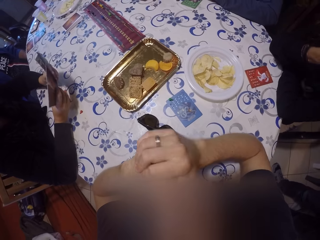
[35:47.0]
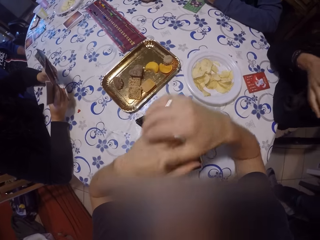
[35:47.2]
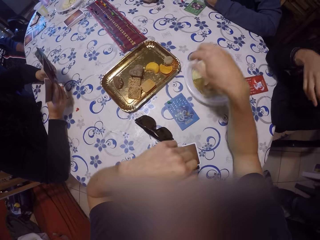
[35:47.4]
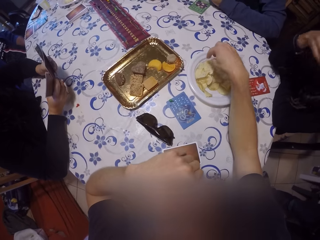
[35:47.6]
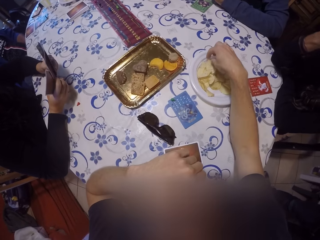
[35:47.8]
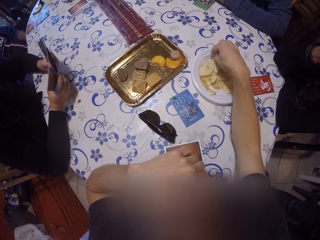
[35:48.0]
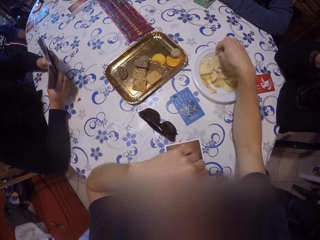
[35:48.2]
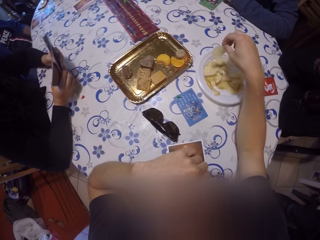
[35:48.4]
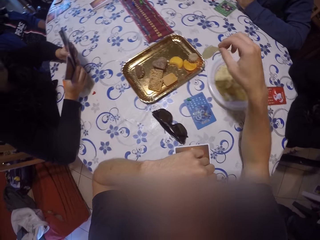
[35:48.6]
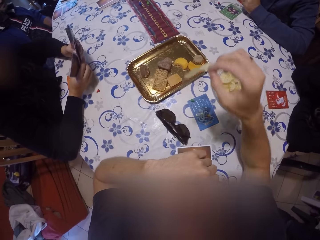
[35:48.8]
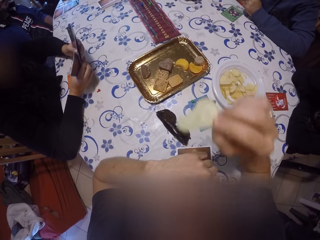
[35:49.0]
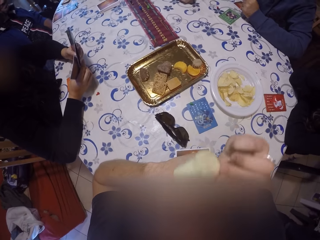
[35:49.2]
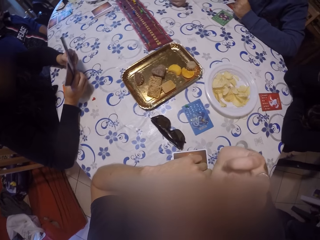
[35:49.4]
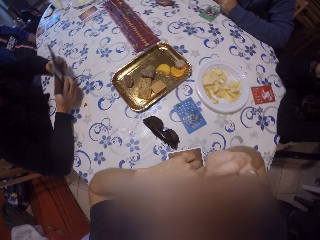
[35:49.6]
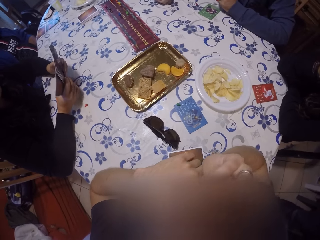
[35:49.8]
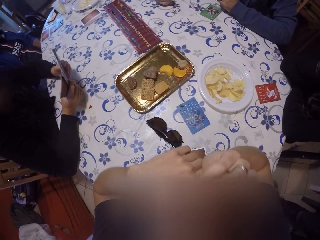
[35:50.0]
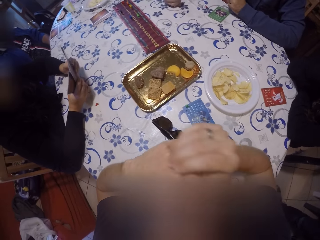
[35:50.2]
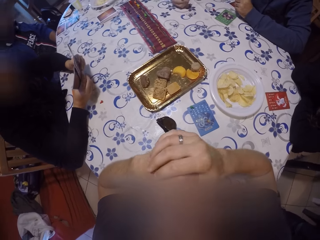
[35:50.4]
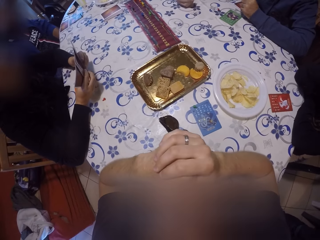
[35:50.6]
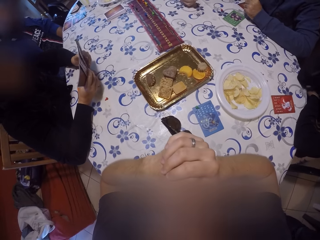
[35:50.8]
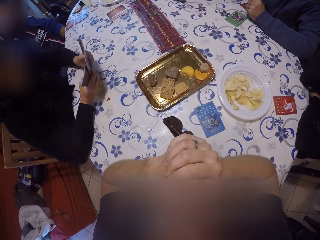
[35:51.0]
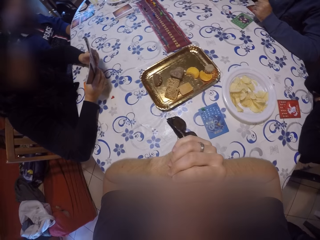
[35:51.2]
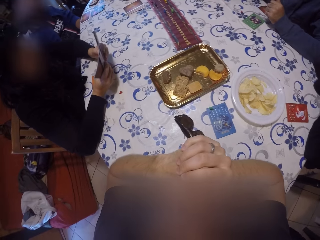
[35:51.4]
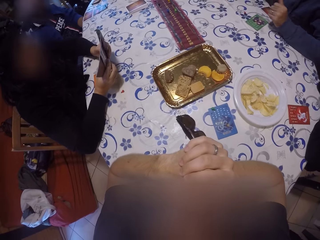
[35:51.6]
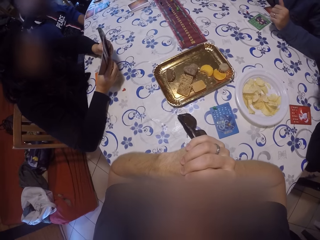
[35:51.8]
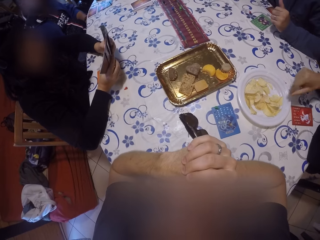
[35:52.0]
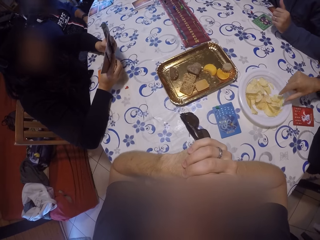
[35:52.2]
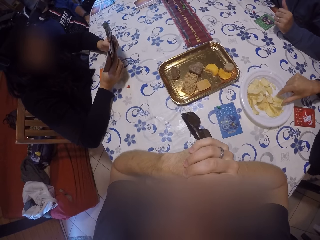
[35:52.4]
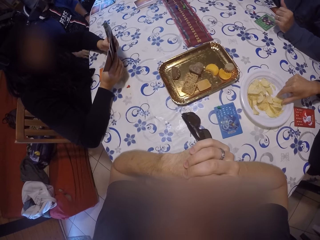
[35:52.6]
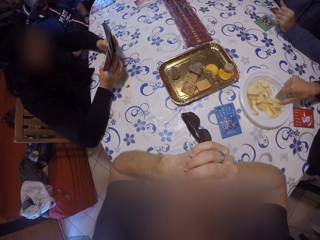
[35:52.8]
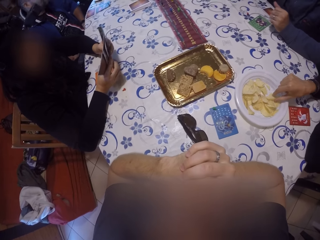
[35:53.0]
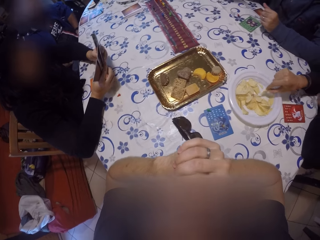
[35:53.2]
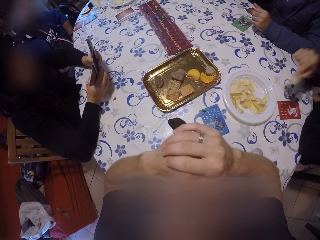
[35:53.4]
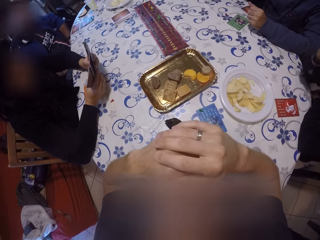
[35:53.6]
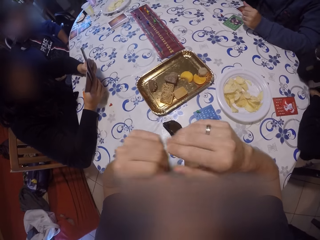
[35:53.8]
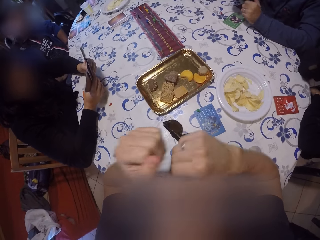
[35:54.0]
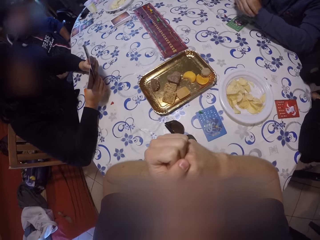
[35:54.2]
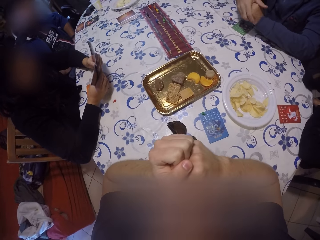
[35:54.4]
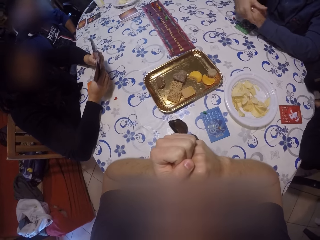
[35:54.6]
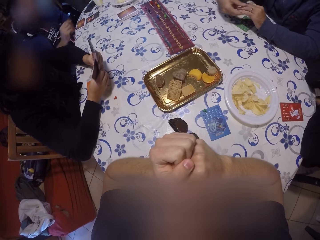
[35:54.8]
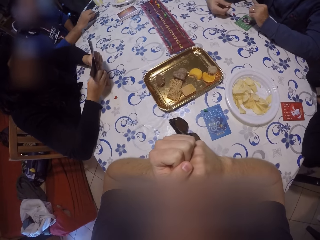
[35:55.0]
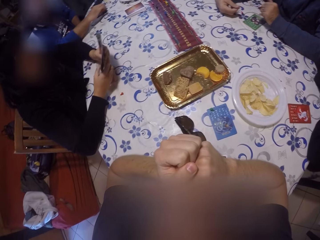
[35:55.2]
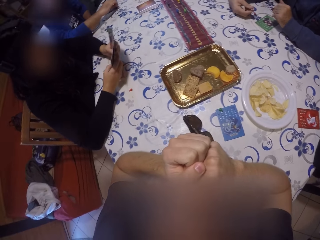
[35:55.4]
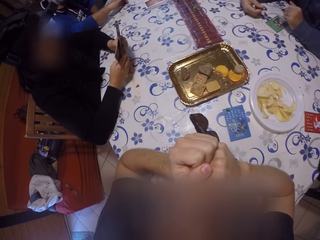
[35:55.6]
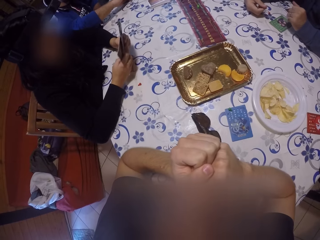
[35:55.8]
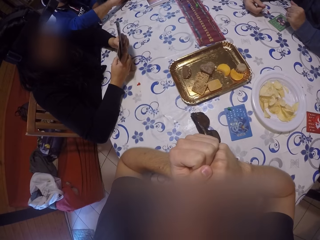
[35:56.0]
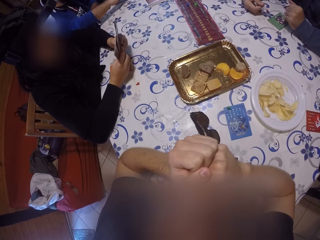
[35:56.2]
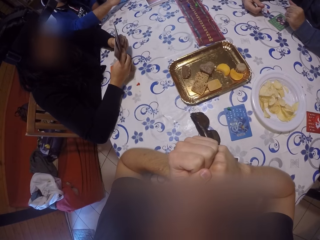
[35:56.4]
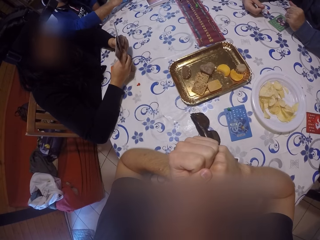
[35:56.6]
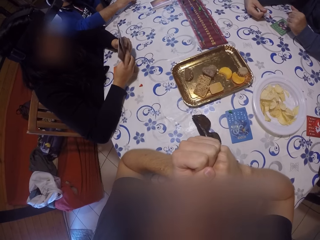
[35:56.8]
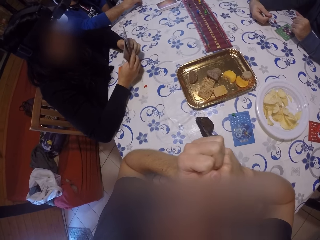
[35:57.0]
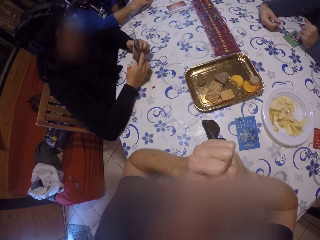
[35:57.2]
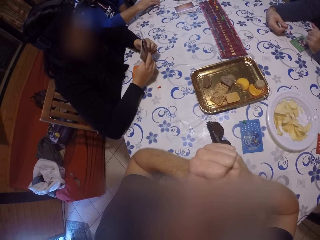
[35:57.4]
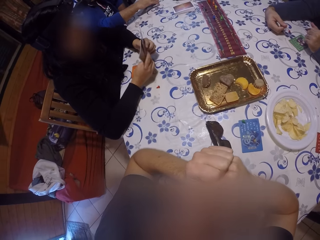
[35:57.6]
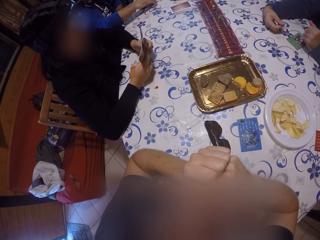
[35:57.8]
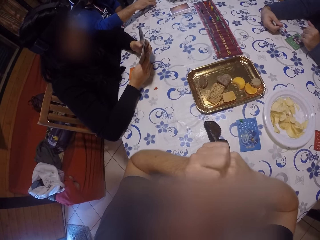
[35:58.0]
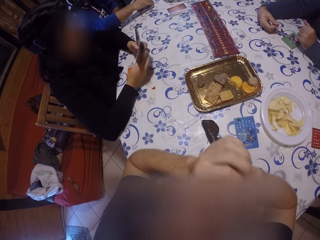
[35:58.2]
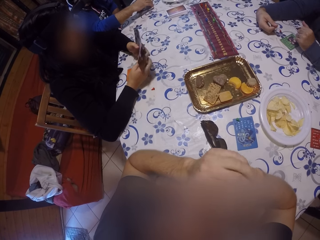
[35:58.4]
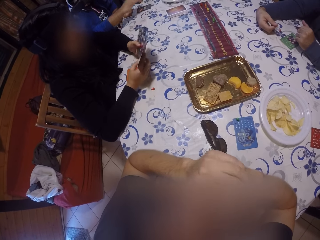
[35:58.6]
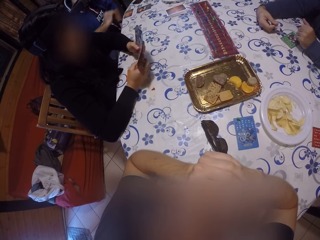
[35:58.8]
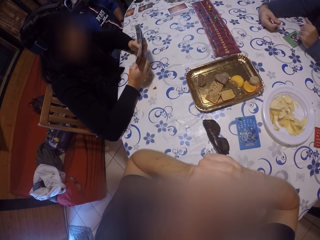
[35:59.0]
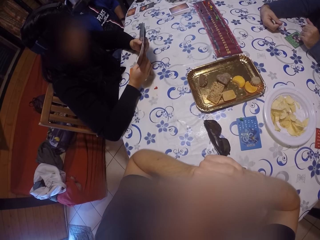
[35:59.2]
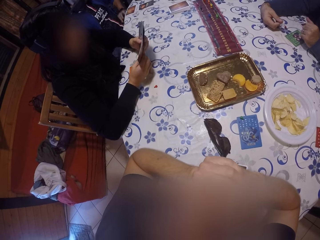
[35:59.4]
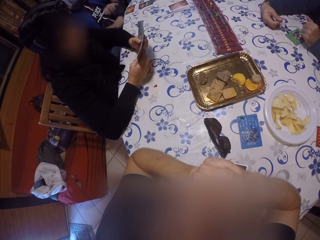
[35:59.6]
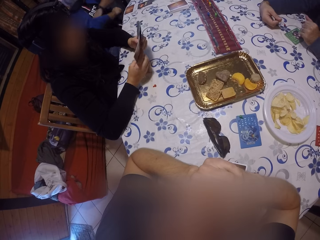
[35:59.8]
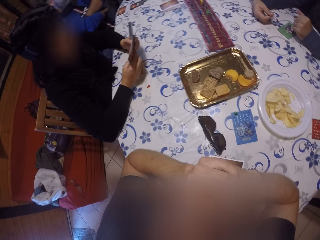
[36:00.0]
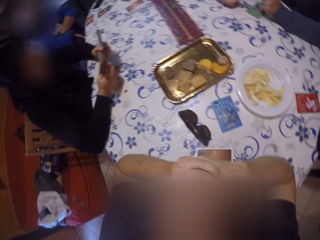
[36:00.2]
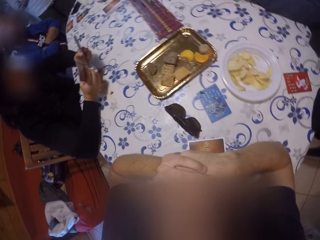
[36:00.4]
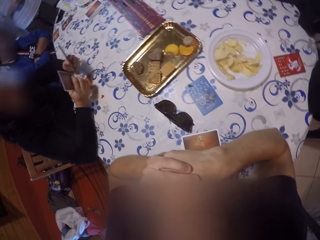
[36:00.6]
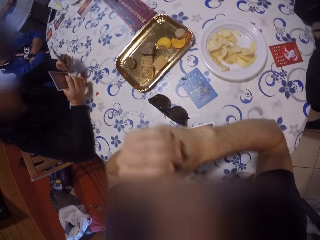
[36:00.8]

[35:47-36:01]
The camera wearer reaches for a cracker in a plate on the table. He picks up the cracker with his right hand. He eats the cracker. A lady reaches for a cracker in the plate on the table and picks up the cracker with her right hand. A man lays his card on the table. The camera wearer looks at the play cards.

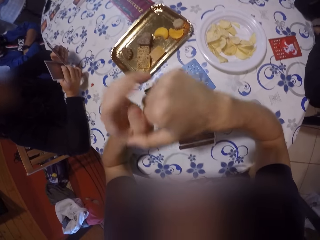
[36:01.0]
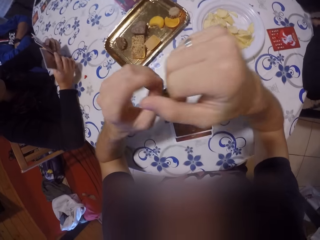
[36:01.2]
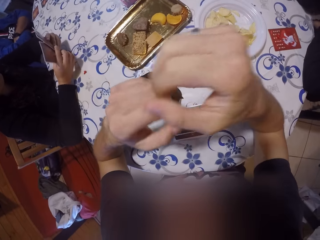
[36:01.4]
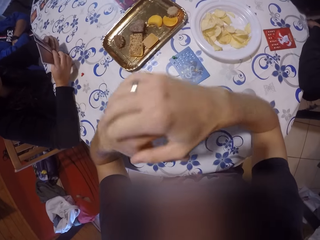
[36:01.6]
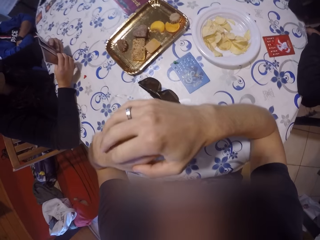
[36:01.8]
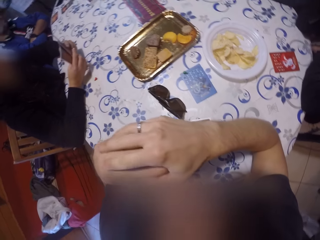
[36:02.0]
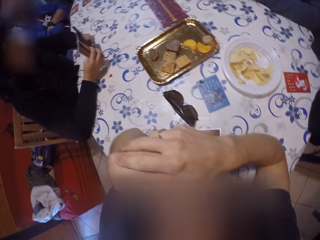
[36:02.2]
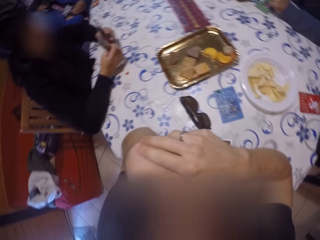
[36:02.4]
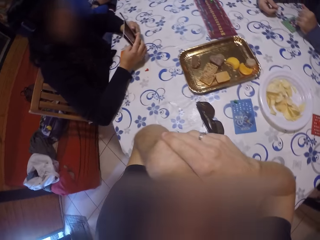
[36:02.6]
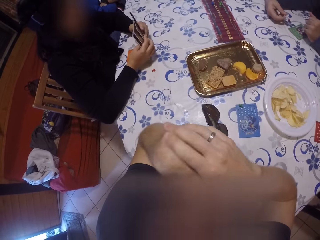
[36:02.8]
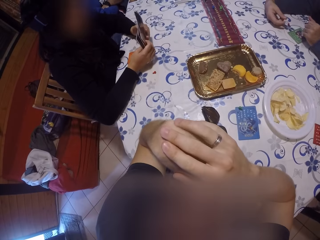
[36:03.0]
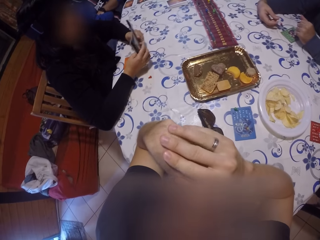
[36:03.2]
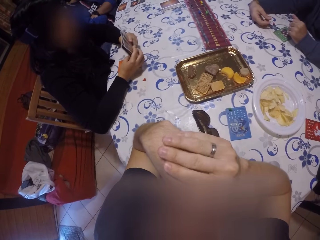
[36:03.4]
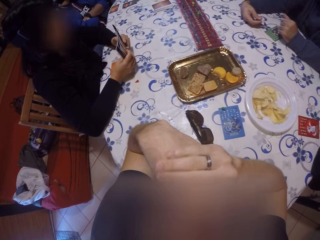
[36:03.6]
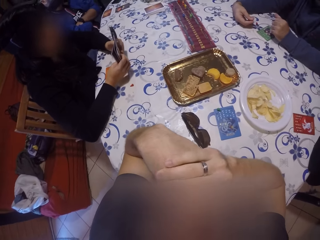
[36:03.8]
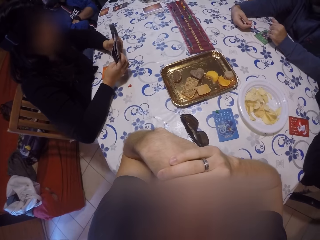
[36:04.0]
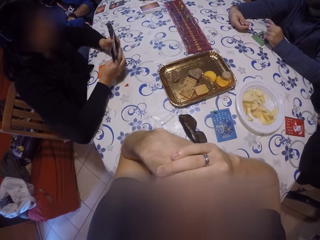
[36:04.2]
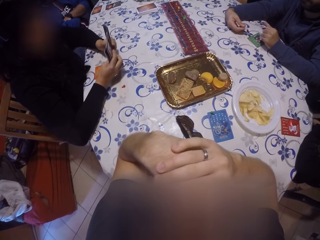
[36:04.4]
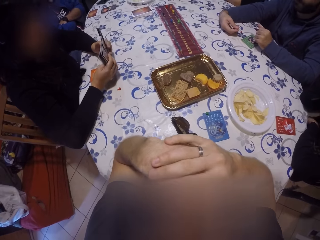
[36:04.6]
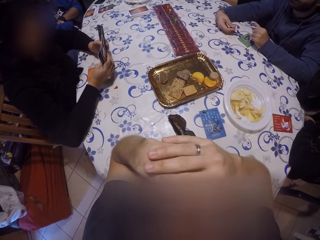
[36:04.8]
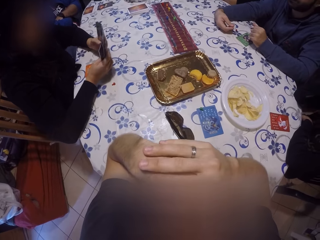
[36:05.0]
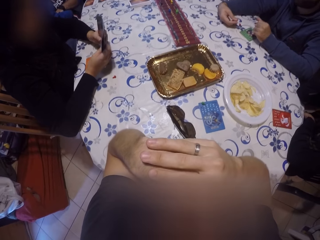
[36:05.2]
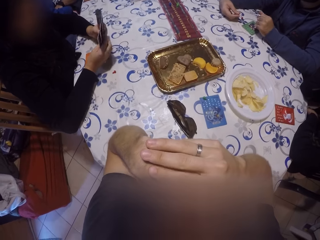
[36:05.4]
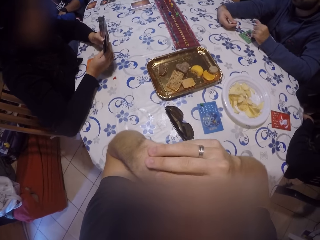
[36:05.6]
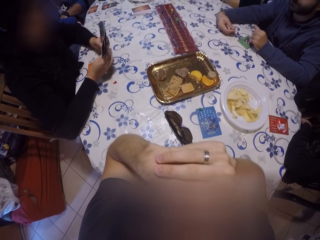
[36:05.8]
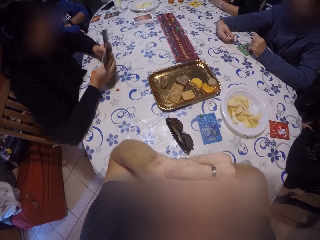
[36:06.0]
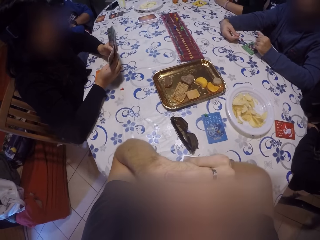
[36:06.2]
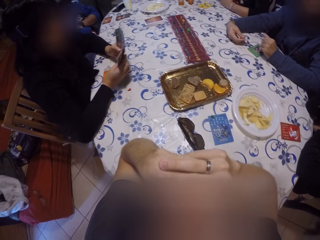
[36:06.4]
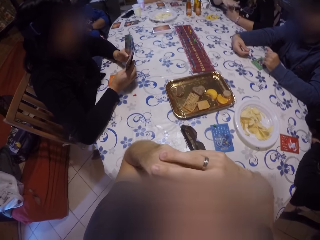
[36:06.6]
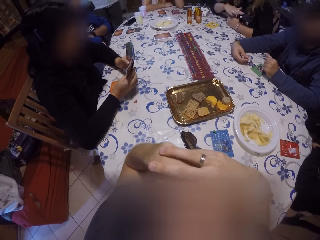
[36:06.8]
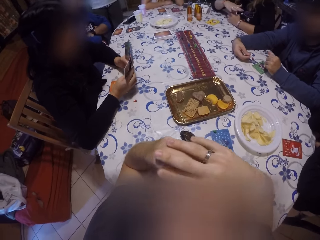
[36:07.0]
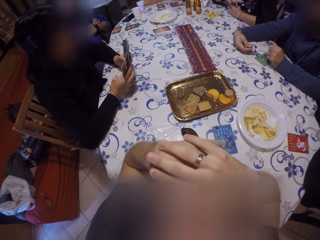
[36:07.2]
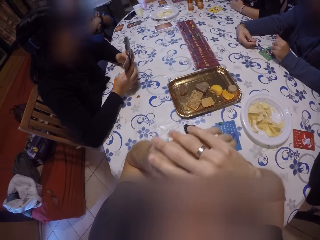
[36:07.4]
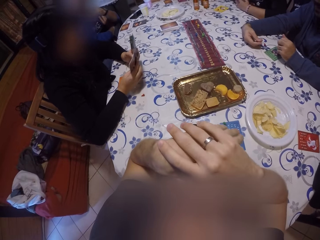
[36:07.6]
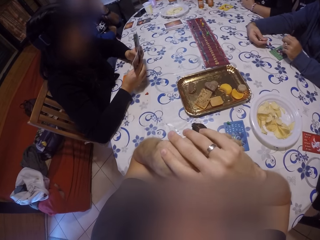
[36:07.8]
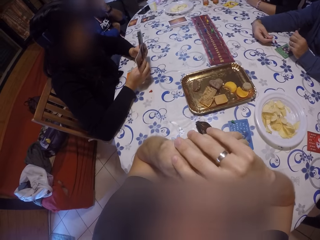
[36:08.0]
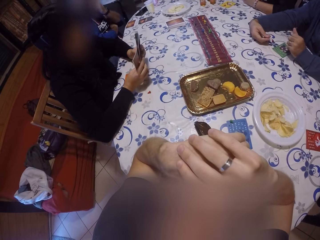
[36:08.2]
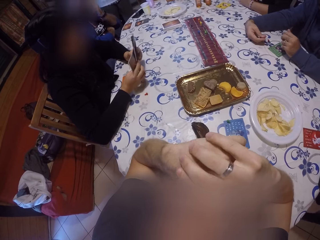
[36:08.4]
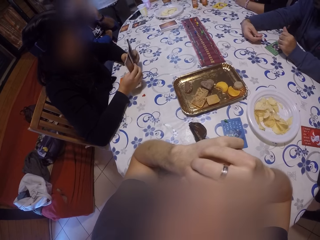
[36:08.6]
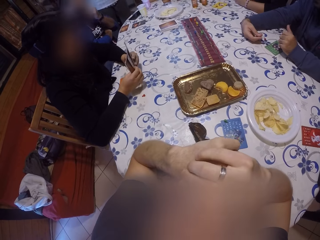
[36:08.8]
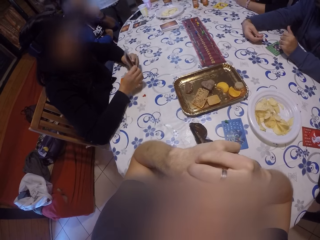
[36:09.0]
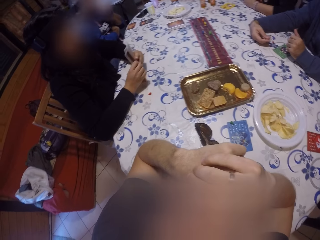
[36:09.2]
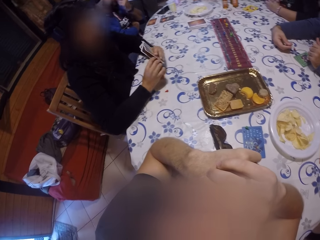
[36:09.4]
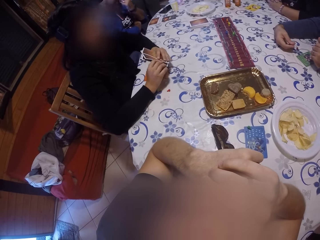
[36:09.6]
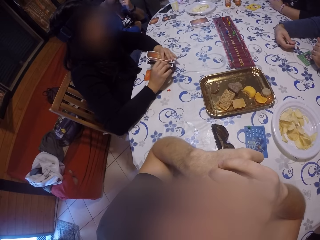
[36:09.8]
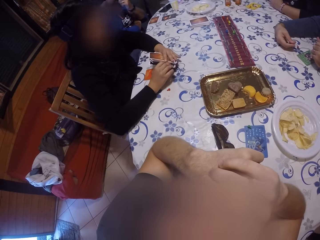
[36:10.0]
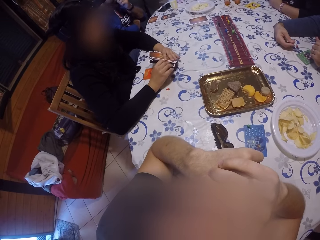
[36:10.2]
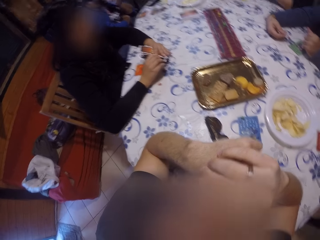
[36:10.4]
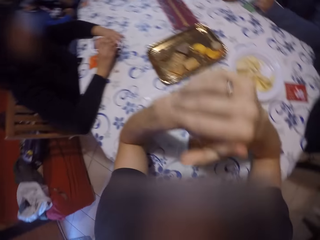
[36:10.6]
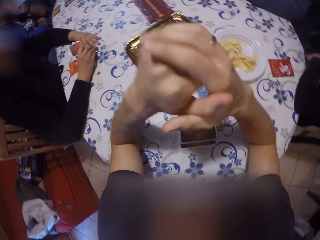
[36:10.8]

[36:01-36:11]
The camera wearer moves his hand. A woman shuffles the play card.
